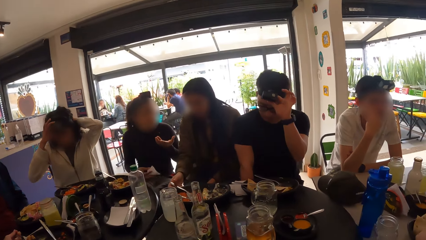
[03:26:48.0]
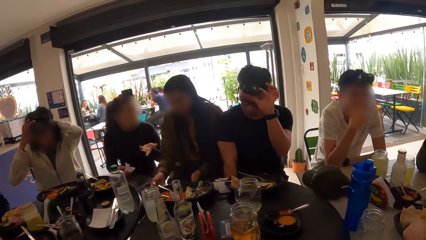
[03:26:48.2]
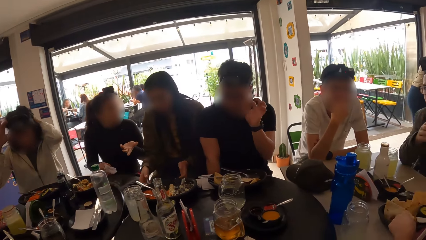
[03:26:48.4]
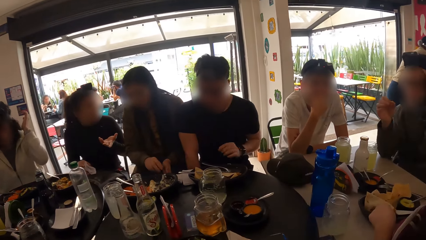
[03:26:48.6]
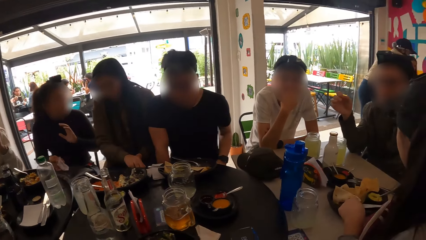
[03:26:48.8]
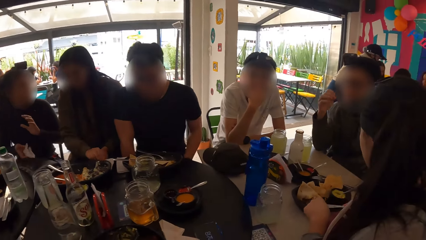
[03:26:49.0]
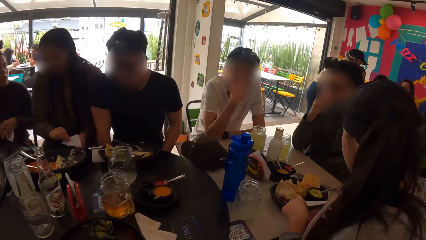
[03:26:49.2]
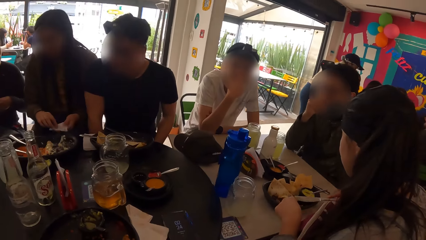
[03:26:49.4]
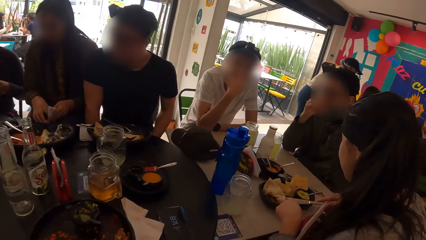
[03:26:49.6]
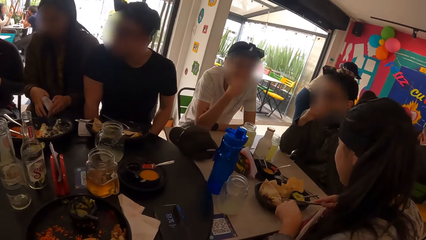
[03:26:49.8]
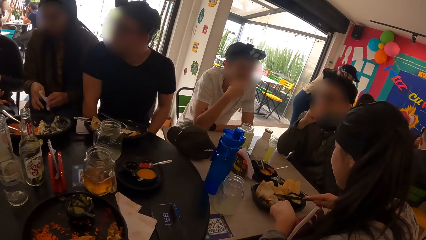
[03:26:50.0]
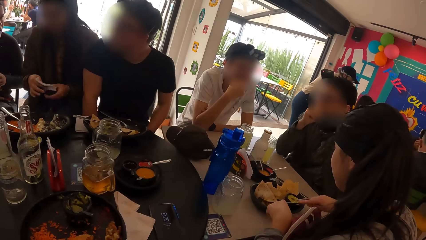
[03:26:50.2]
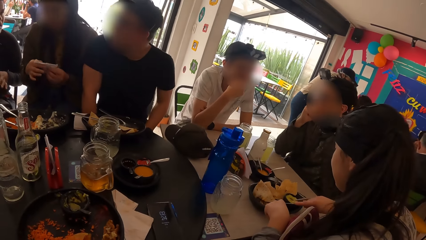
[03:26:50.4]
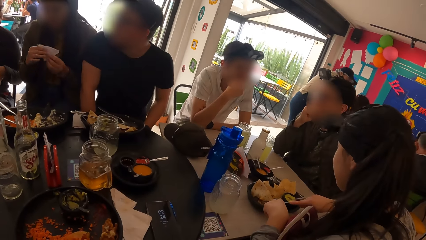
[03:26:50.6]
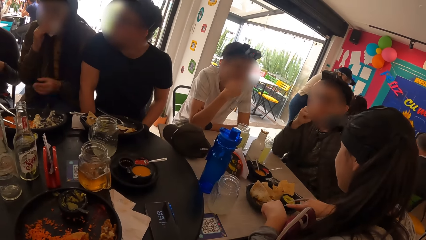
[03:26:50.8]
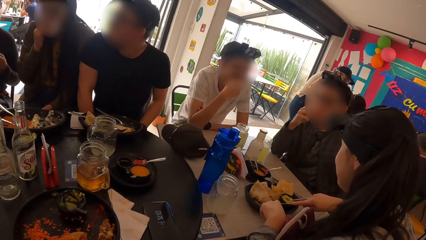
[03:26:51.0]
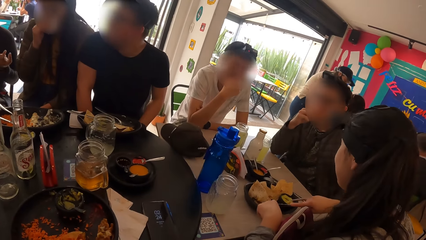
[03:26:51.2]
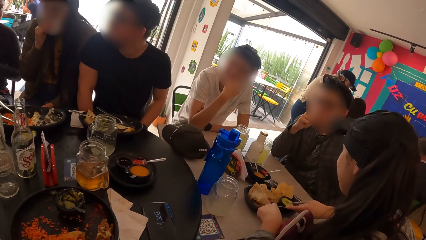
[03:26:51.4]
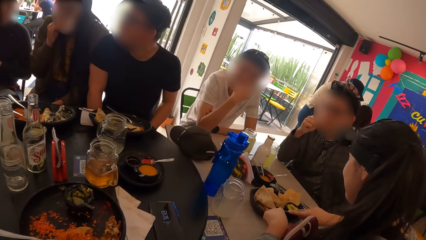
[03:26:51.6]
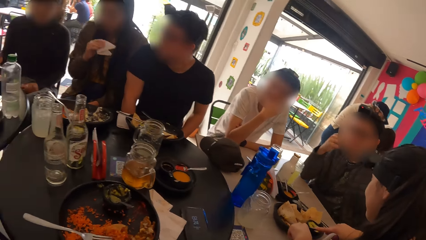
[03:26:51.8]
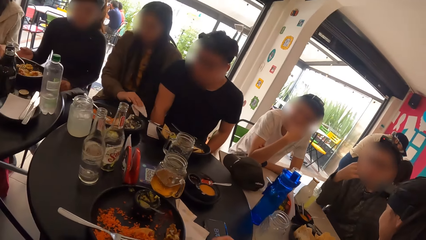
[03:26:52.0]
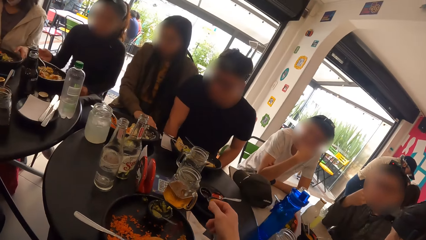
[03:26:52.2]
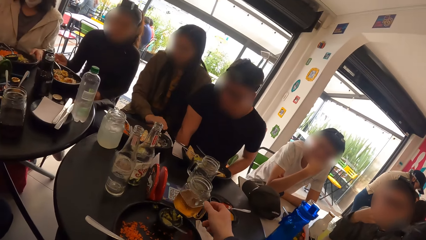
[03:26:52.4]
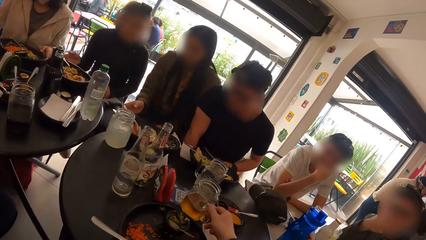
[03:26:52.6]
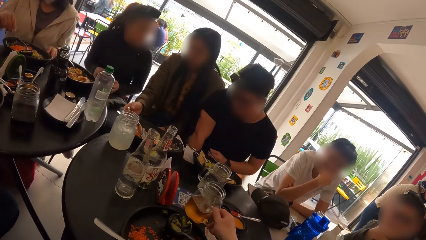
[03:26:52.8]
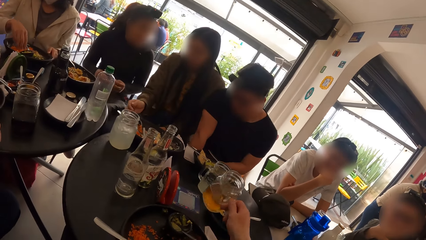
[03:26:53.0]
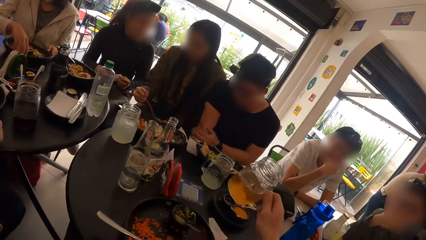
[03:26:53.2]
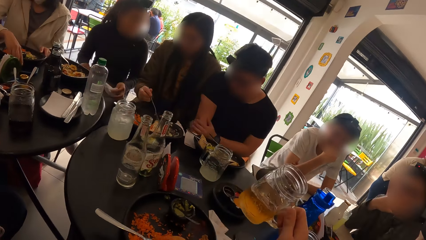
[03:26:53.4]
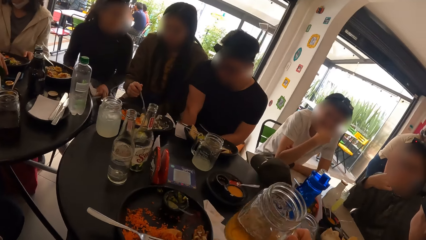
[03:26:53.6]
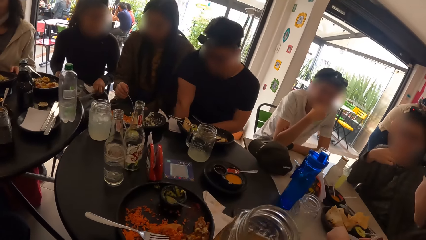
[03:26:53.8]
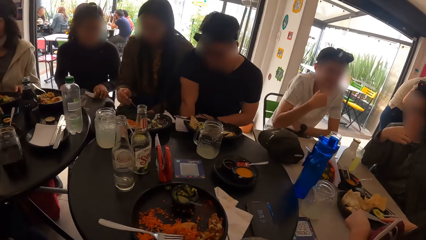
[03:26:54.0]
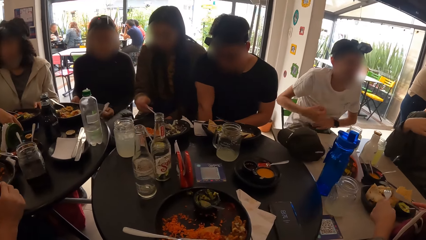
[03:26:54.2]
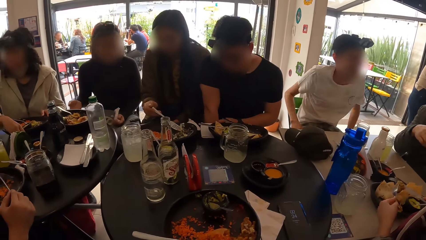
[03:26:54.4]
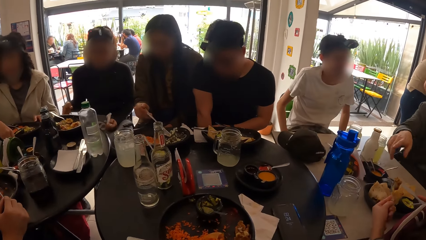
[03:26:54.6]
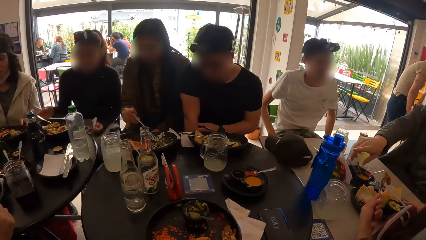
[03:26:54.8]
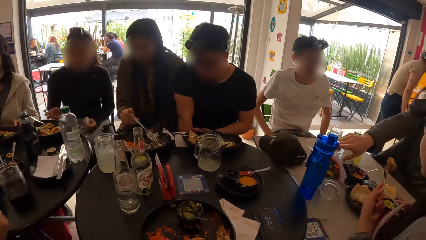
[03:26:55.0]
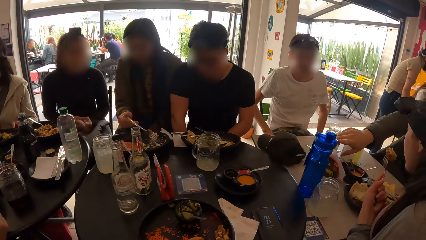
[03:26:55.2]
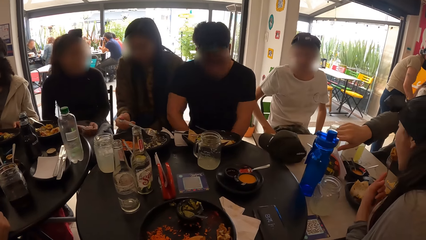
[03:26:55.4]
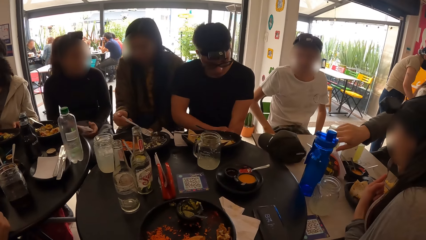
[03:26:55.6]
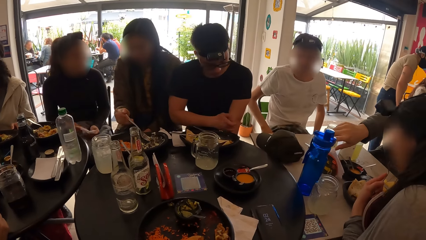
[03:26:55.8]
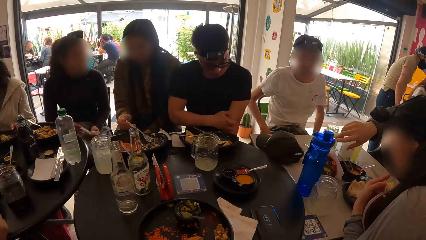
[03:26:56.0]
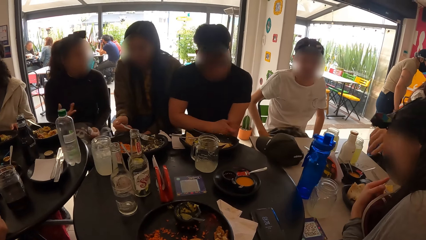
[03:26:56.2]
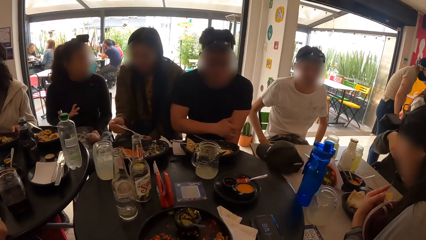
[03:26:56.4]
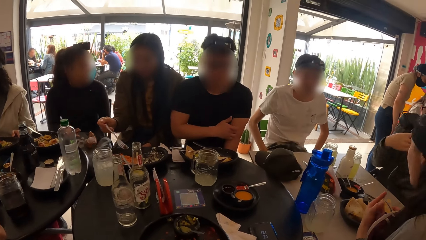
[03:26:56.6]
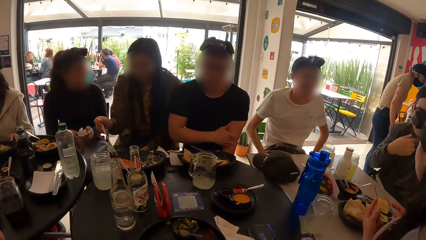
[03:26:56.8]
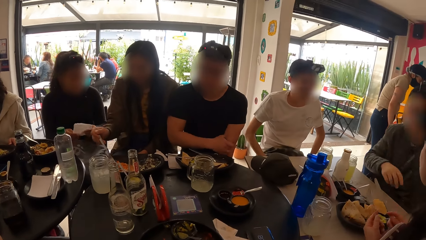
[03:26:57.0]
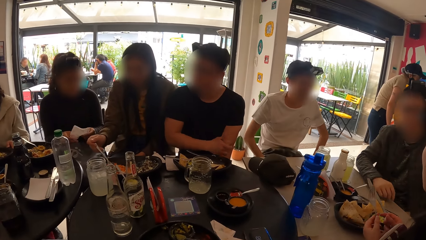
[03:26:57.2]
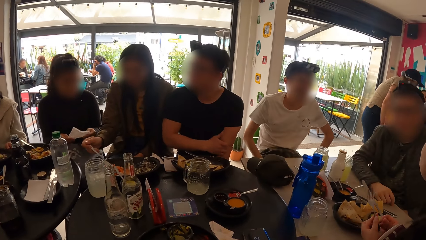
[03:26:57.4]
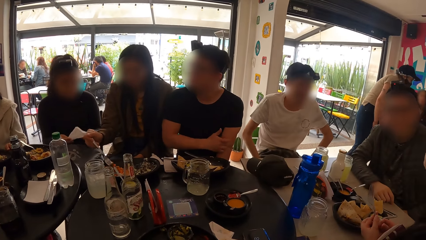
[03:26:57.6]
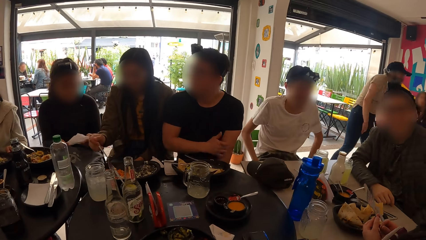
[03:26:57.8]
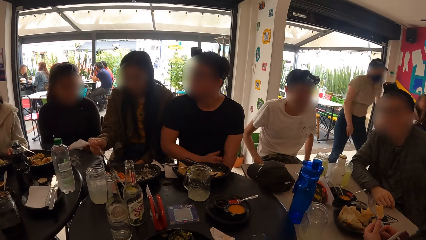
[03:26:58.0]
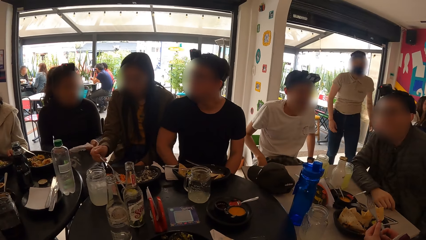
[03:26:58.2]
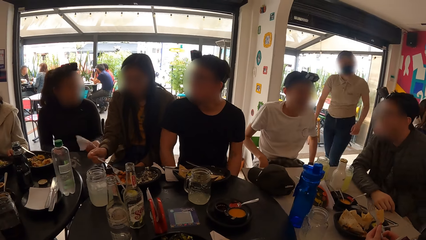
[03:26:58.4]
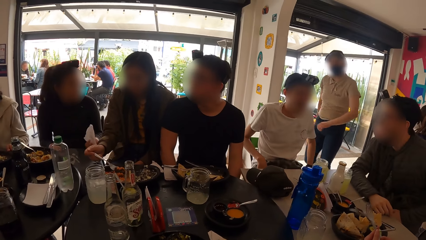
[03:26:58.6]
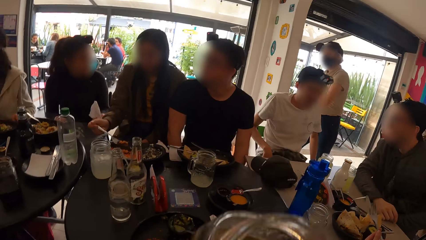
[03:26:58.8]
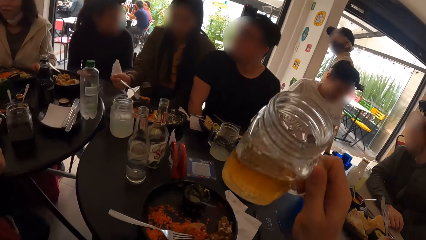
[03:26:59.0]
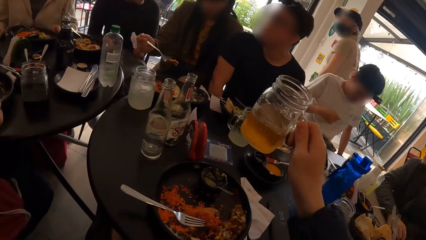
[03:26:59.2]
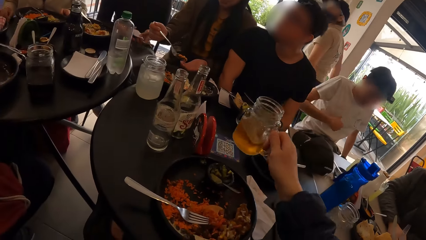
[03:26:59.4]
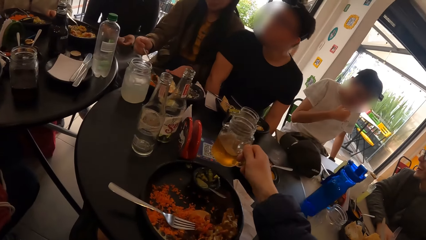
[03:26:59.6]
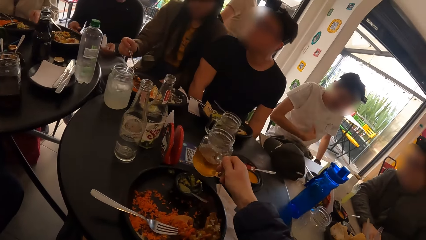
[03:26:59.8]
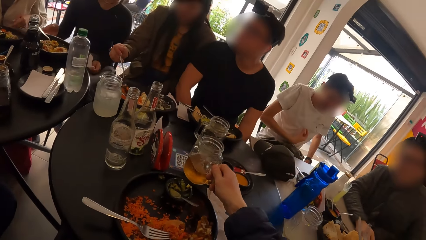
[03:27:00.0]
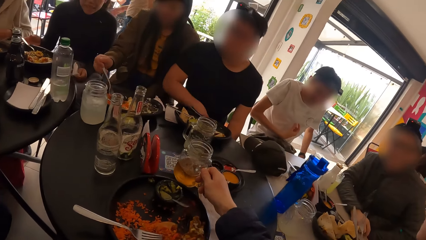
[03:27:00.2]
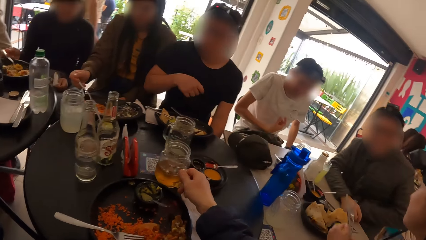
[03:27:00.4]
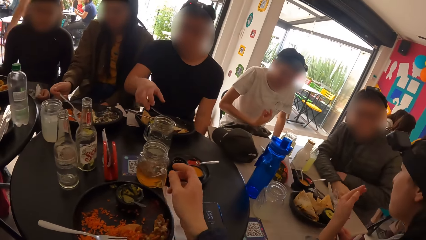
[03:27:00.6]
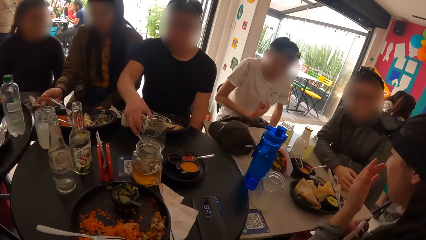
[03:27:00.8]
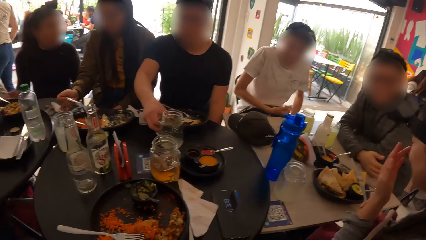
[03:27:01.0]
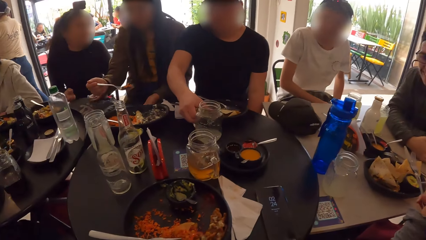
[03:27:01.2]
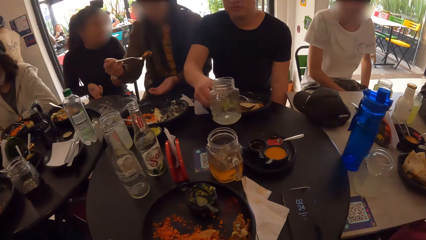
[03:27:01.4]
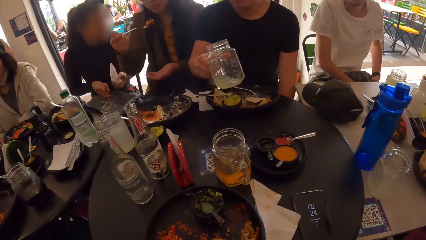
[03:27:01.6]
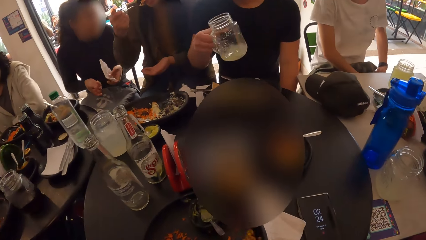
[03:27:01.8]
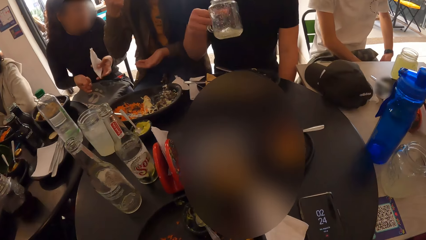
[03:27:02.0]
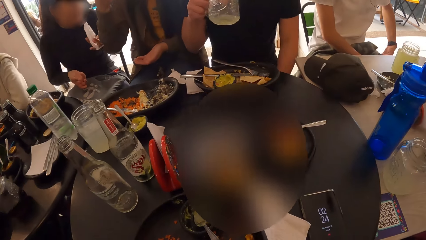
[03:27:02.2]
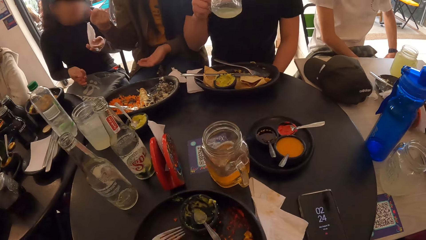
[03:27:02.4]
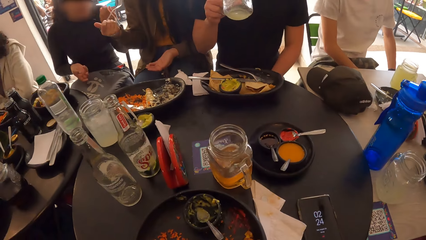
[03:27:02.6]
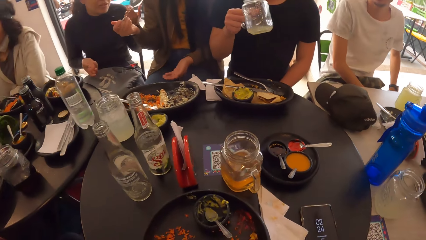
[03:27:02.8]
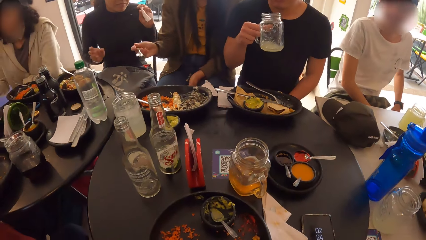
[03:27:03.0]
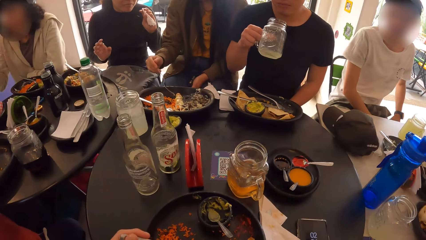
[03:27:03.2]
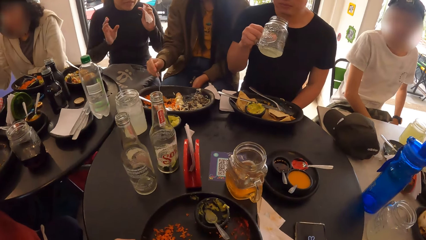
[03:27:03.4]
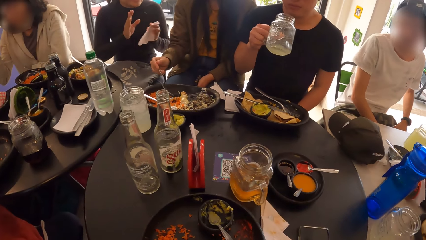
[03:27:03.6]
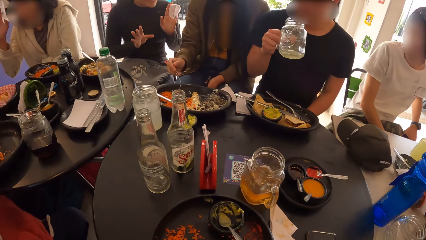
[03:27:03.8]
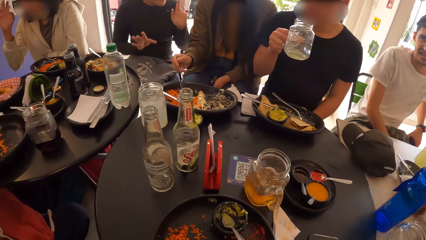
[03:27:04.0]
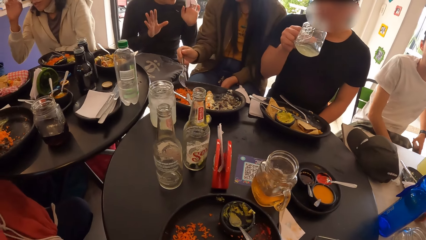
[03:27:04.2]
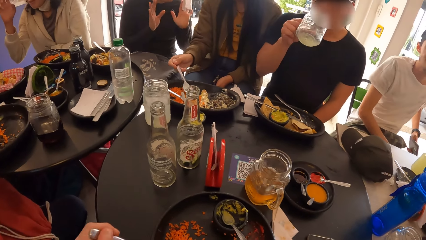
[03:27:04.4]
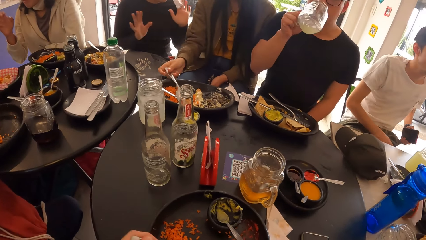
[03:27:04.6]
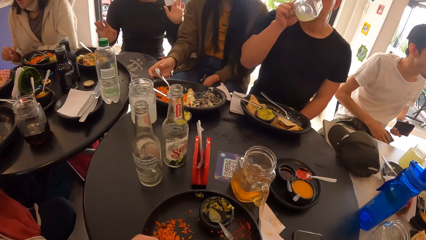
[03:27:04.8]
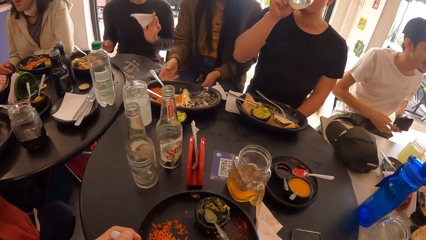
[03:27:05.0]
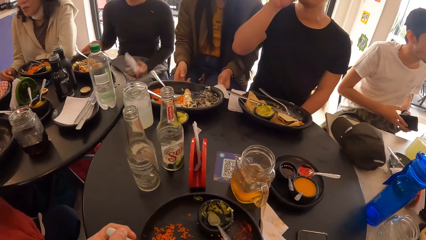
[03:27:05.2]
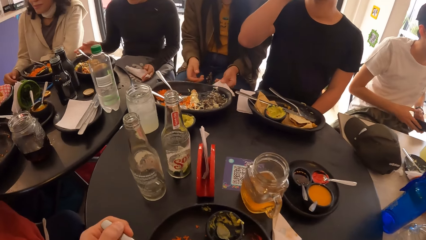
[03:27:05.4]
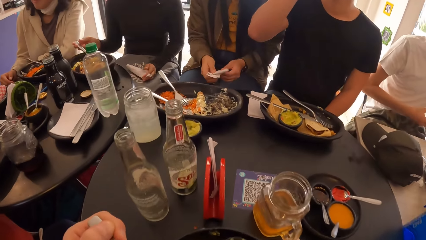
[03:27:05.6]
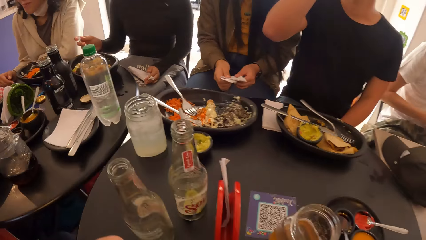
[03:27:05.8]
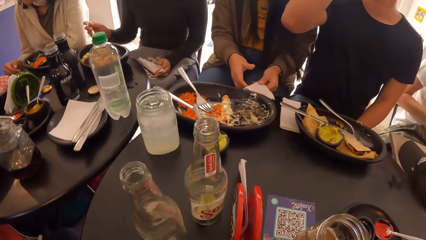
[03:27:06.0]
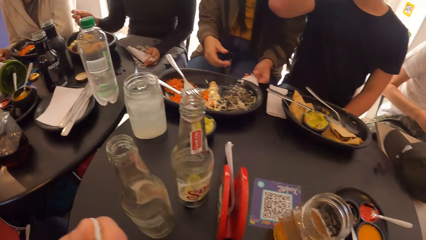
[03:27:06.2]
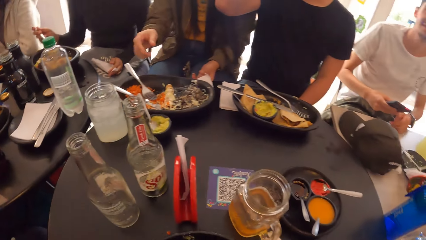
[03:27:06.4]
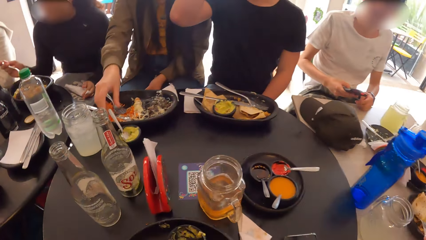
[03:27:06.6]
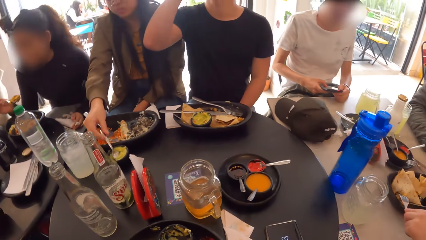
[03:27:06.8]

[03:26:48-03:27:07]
A woman holds the tissue with both hands and wipes her mouth with the tissue in her left hand. The camera wearer lifts a cup with his right hand. He holds the glass. Another woman eats with the fork in her right hand. The camera wearer looks around the restaurant. He drops the cup on the table with his right hand. He scoops food. A man lifts a cup with his right hand. A third woman eats with the fork in her right hand. The man drinks from the cup in his right hand. The third woman drops the tissue on the table.
